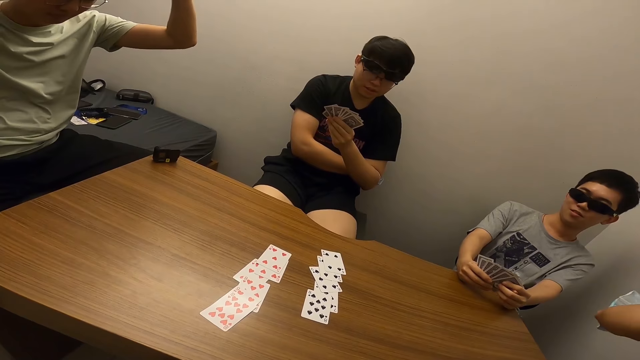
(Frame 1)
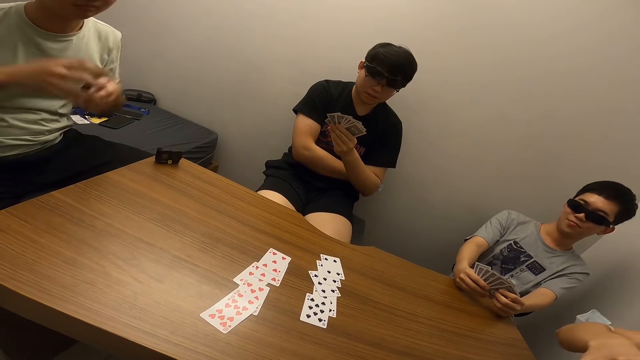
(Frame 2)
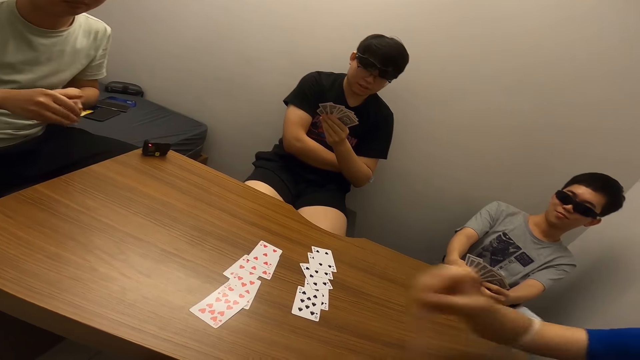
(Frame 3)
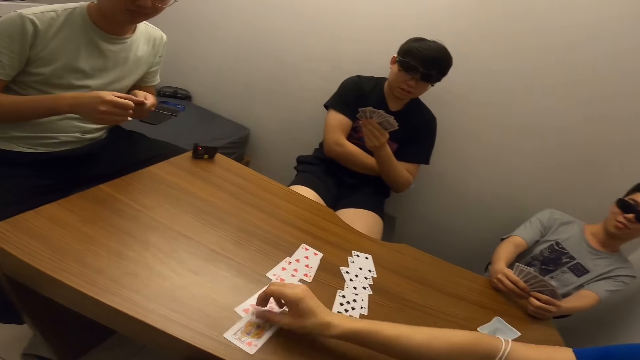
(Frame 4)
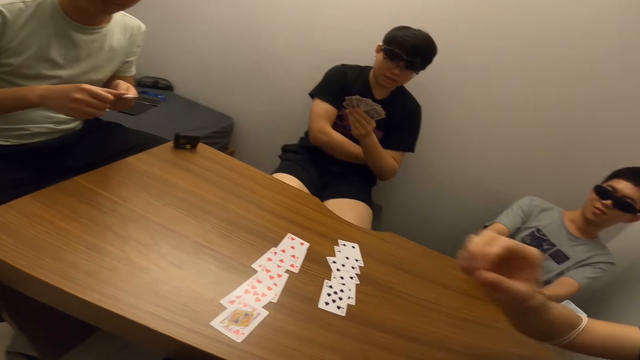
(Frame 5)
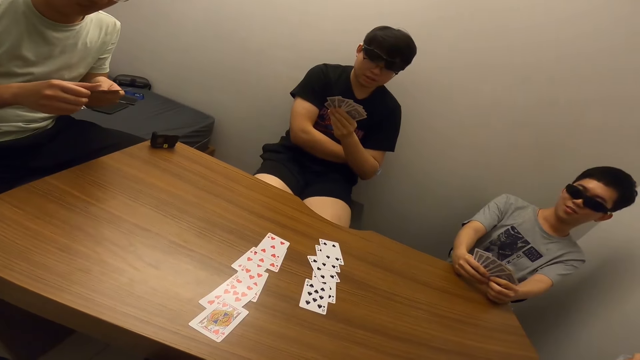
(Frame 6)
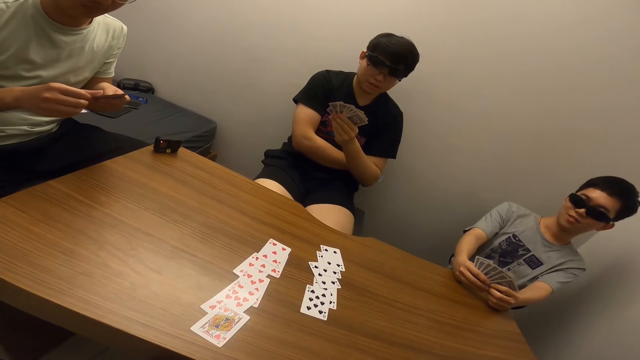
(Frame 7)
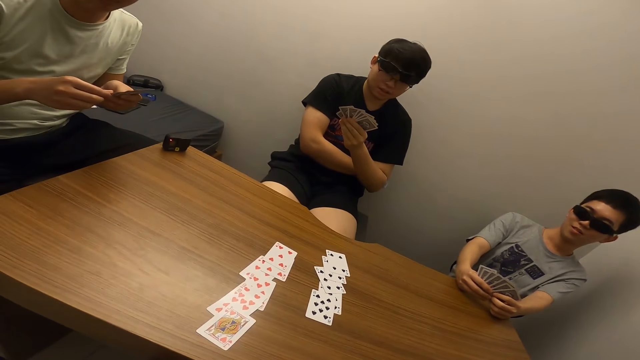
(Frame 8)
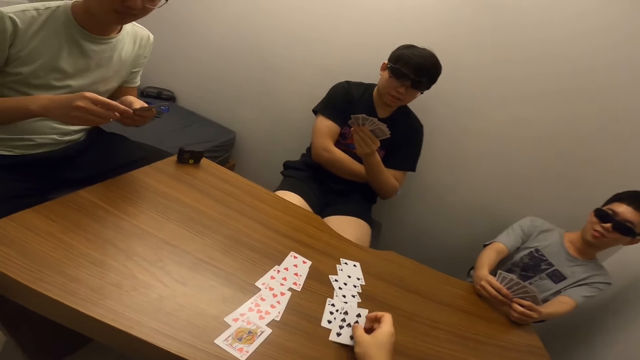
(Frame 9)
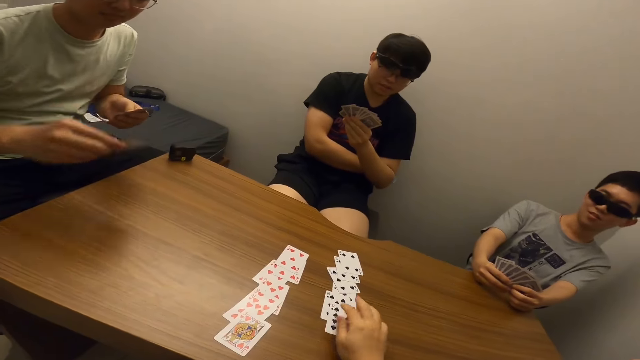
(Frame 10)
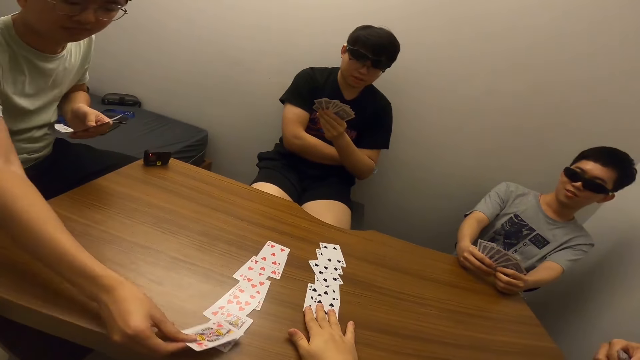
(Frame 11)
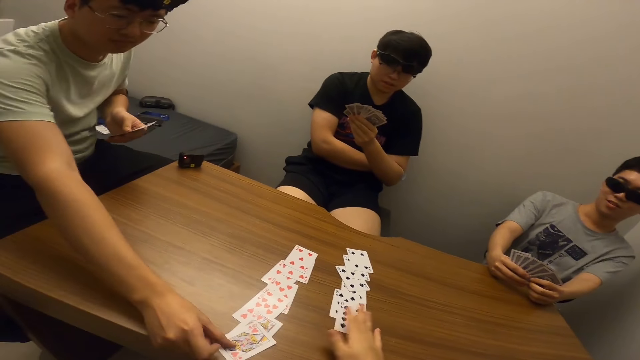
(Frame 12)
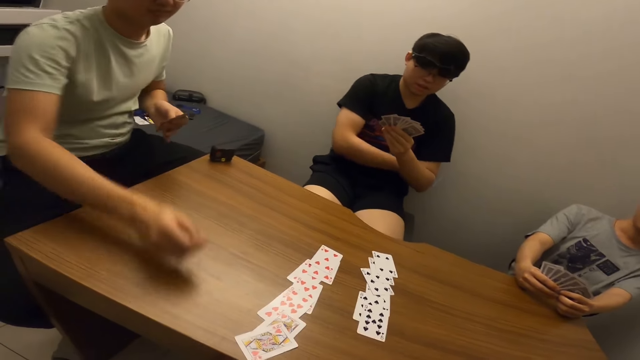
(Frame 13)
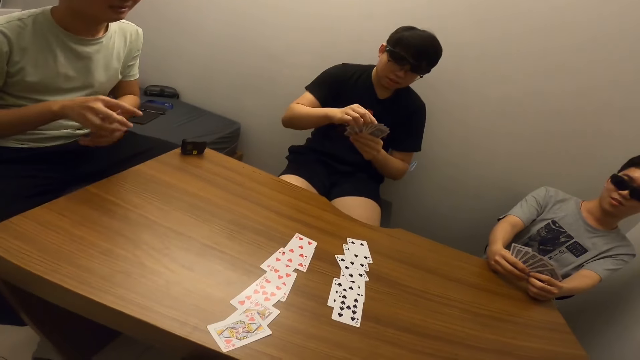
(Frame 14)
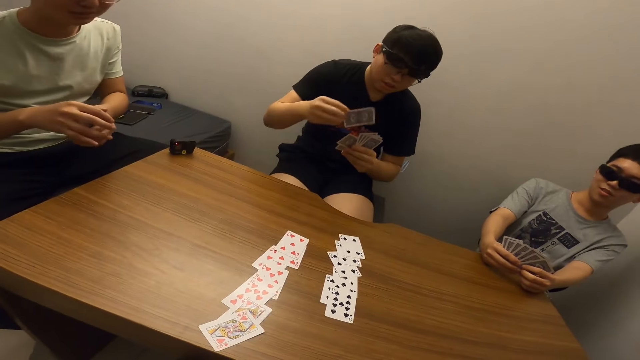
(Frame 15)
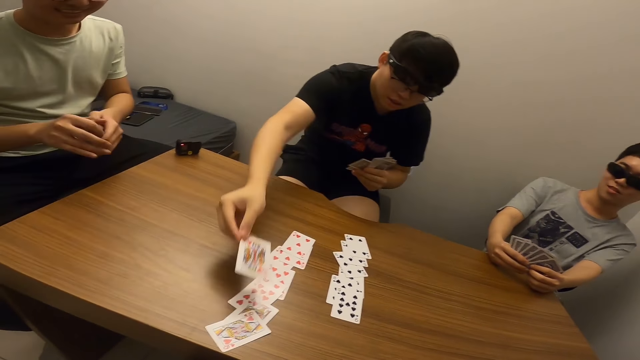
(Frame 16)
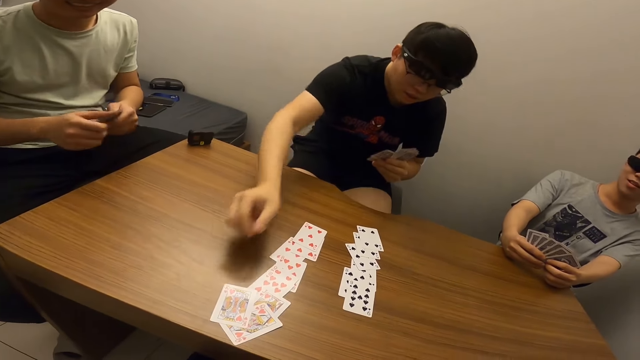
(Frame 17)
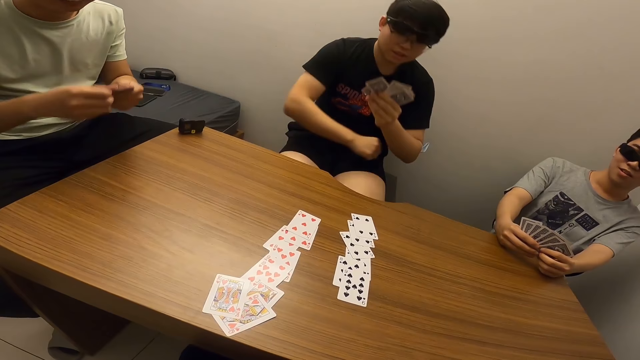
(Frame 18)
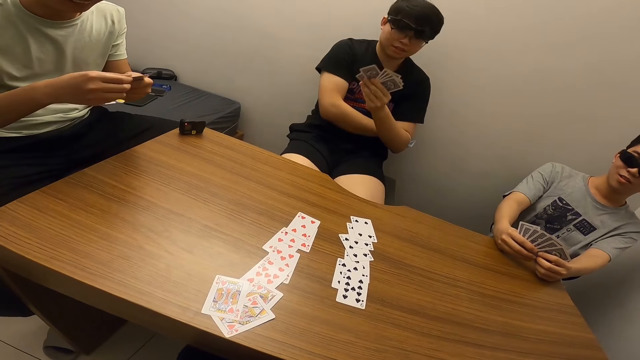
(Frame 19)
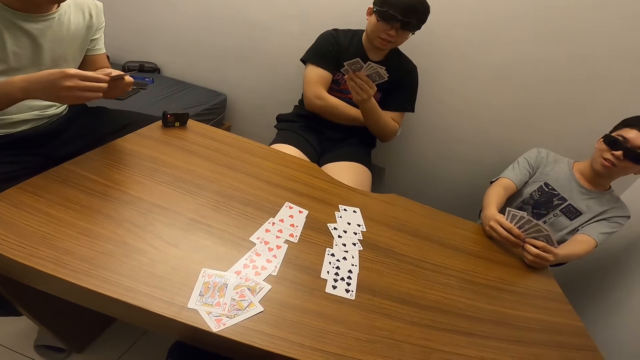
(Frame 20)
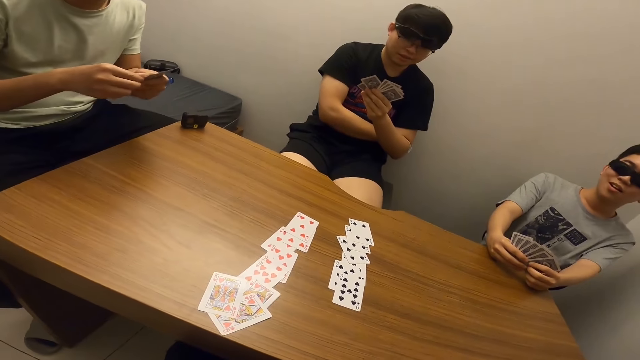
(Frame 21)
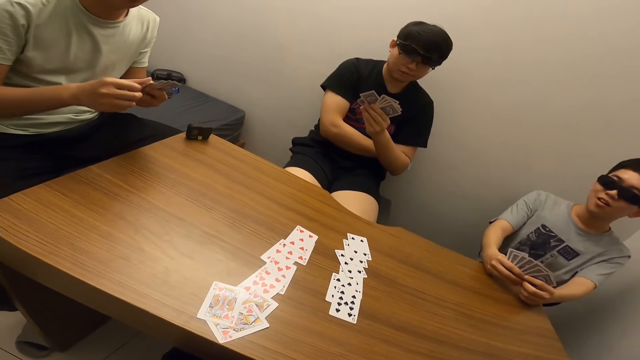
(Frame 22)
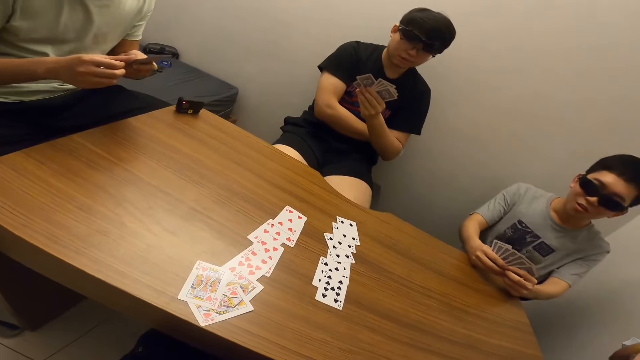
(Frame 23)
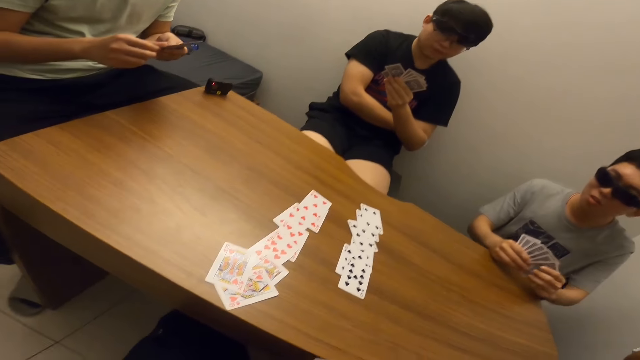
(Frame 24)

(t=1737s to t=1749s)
A man places his card on the table. The camera wearer stares at another man. He places his card on the table again. Another man places his card on the table. The camera wearer stares at the second man. The second man places his card on the table. The camera wearer stares at the second man.

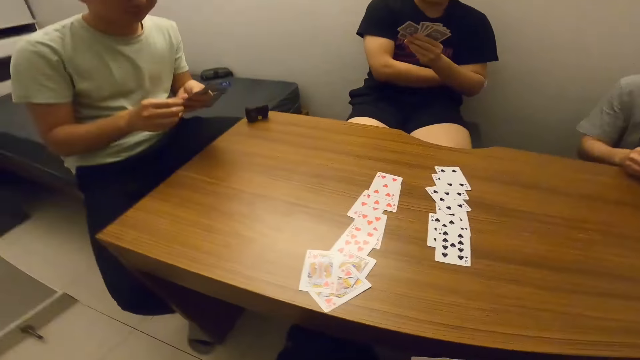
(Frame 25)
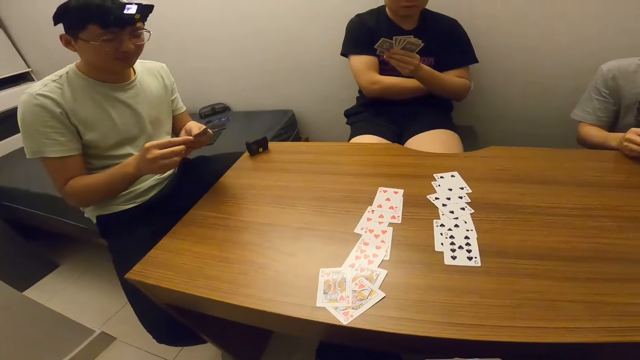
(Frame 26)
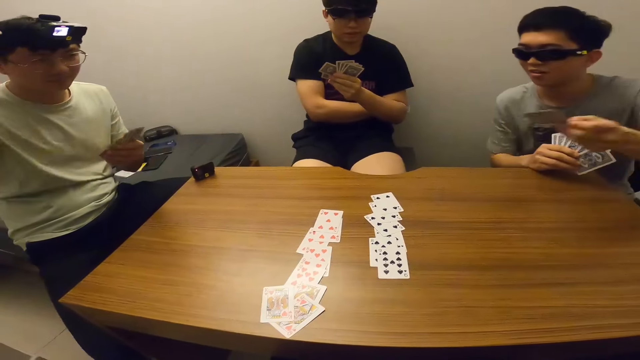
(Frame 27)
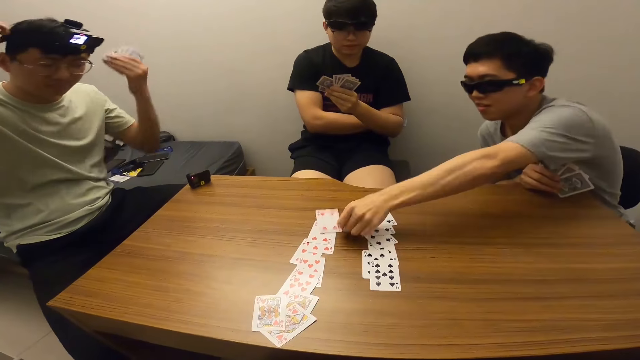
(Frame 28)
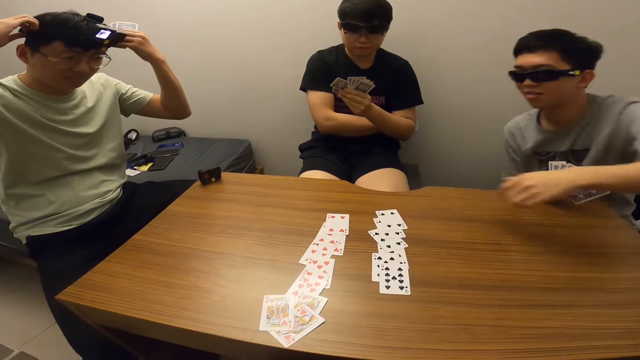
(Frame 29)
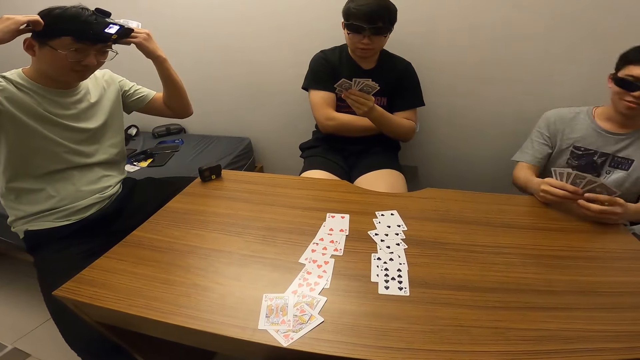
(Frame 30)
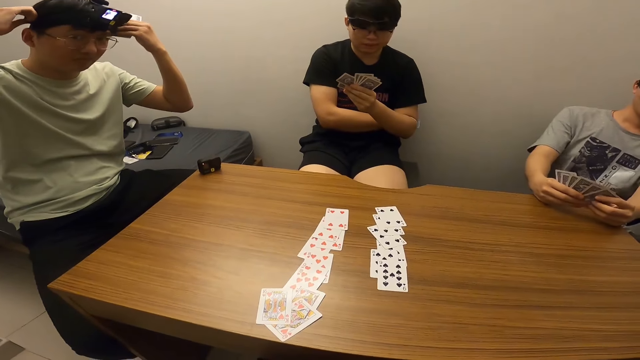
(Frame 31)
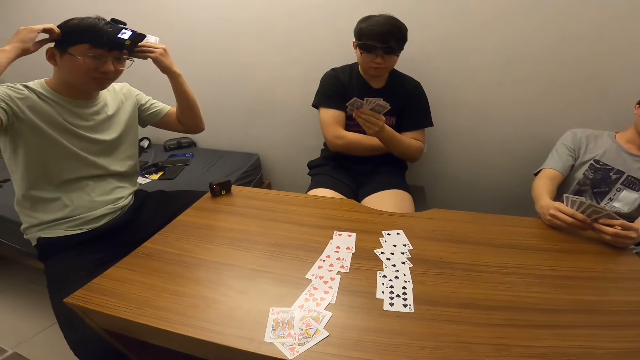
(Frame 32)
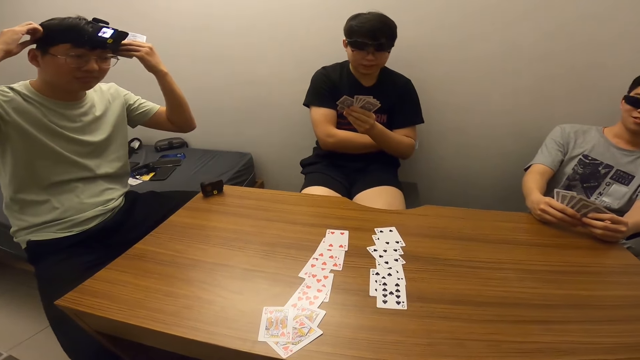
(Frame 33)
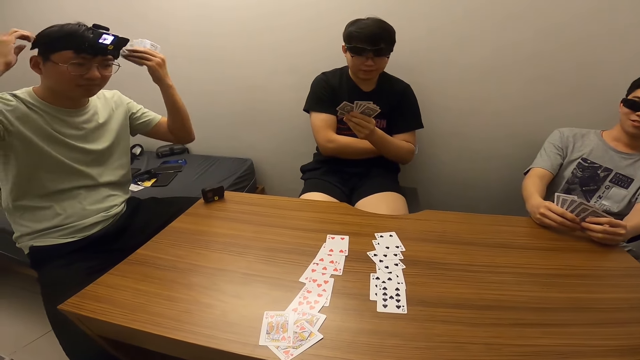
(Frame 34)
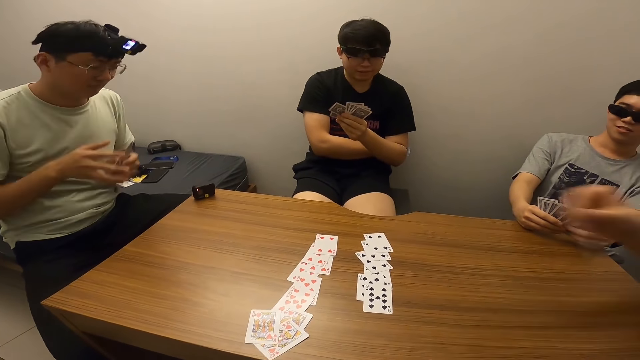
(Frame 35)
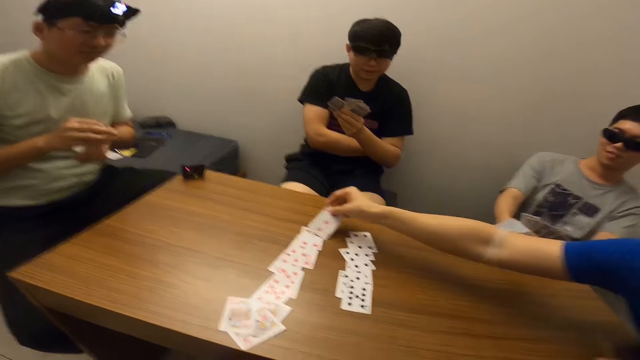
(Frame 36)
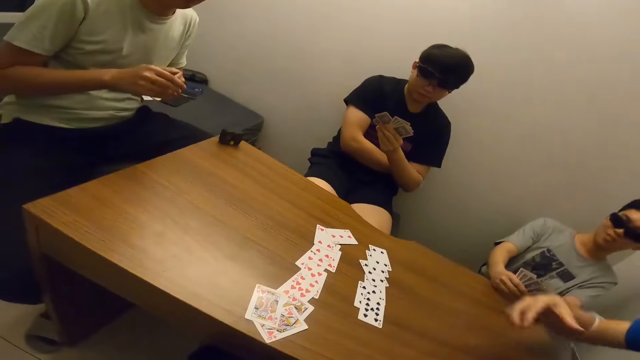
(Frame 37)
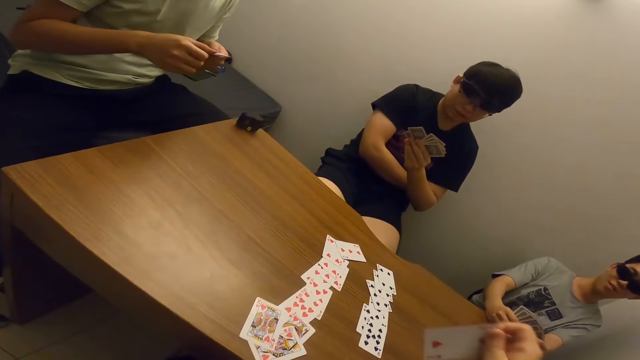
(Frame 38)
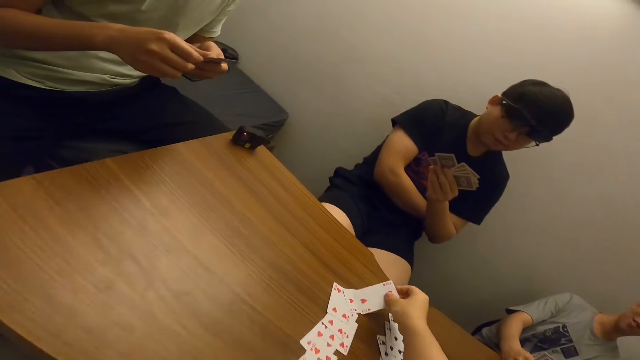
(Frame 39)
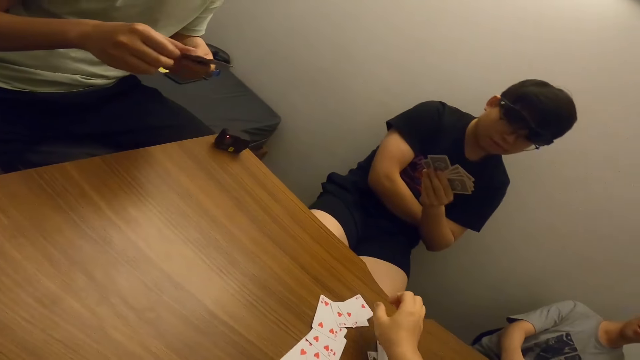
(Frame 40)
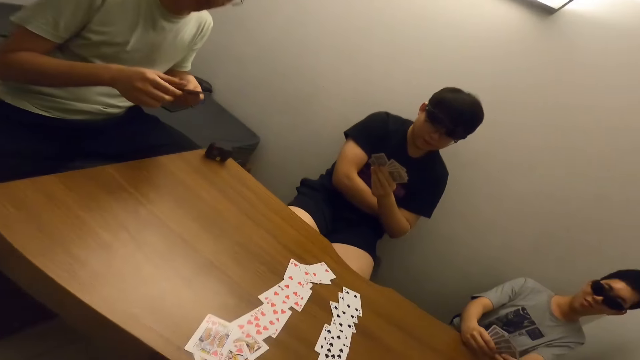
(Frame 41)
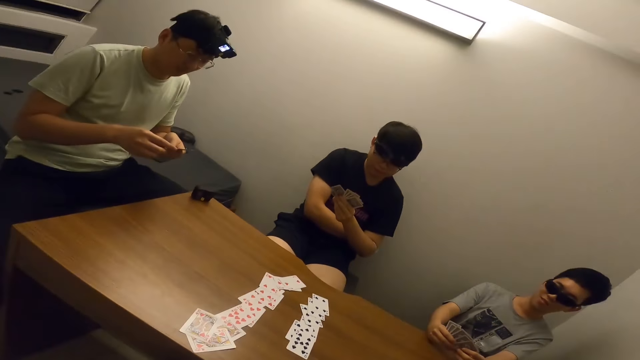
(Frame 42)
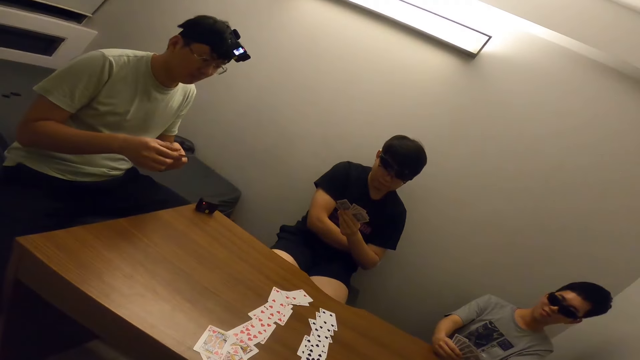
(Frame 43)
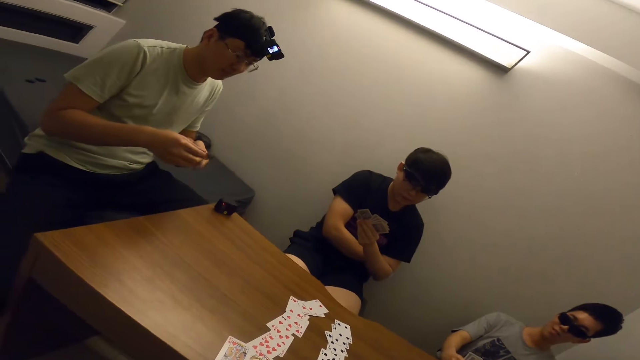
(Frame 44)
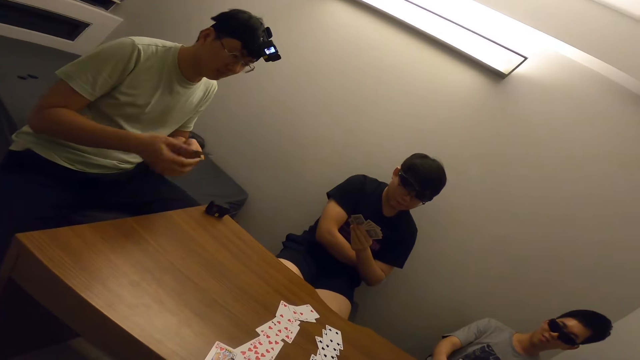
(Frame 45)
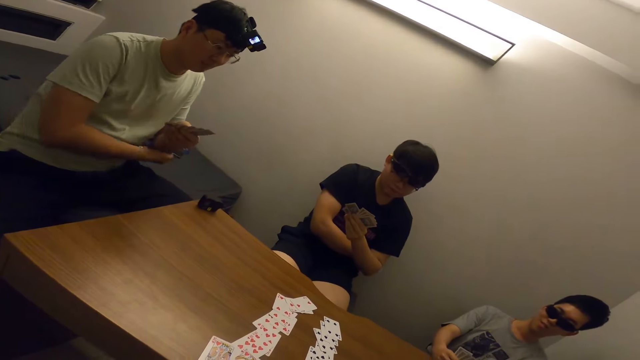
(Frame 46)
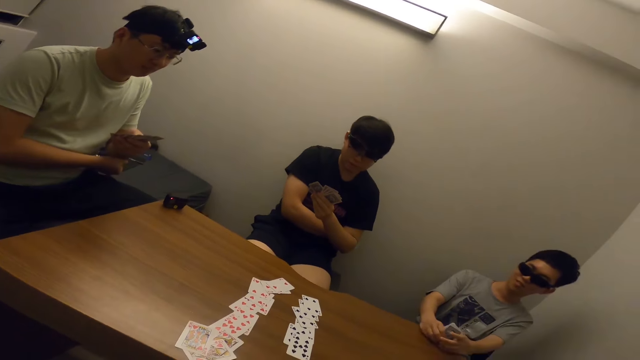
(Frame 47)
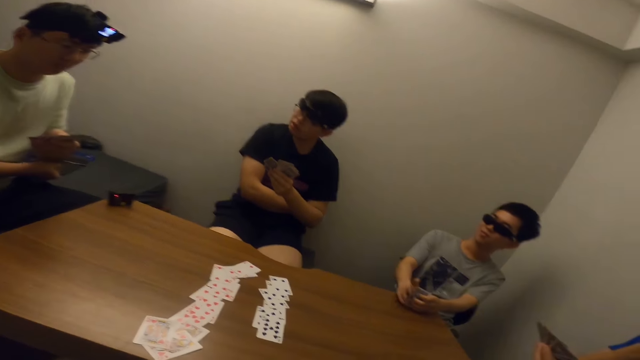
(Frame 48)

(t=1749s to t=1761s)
The camera wearer stares at a man. Another man places his card on the table. The first man inspects his head camera. Another man places his card on the table. The camera wearer stares at the table. He places his card on the table. He stares at the first man.
